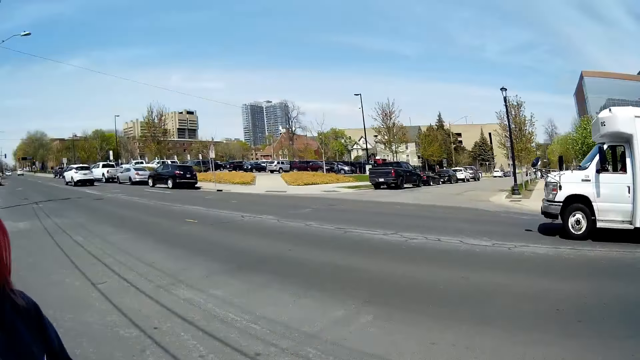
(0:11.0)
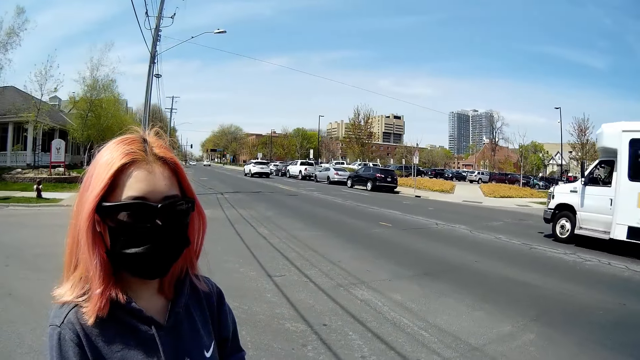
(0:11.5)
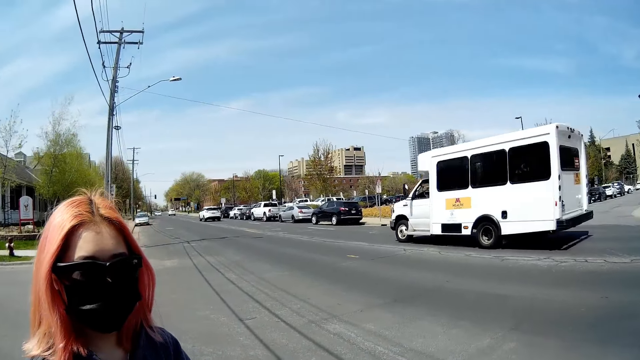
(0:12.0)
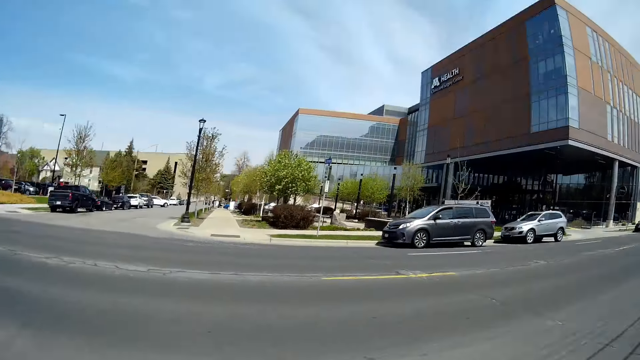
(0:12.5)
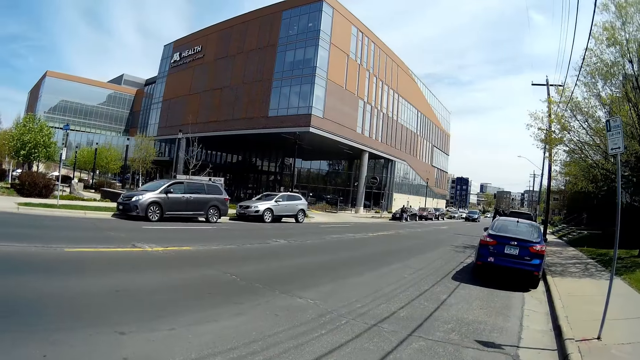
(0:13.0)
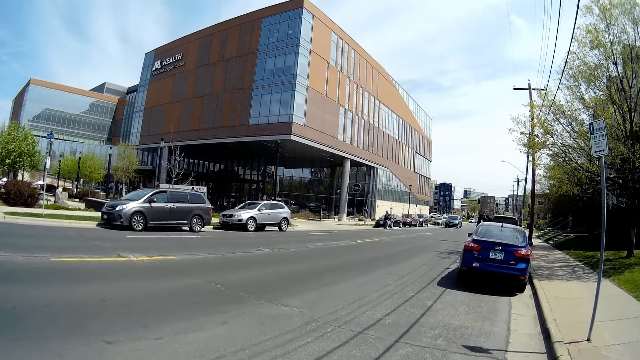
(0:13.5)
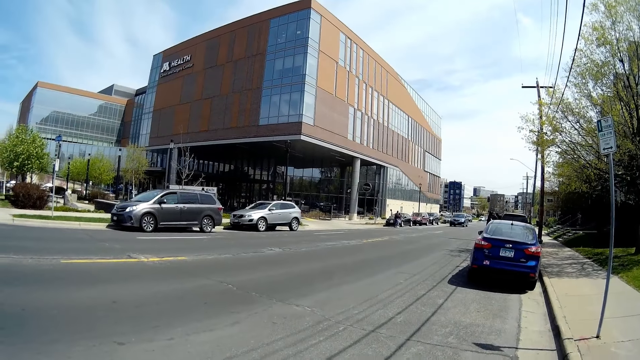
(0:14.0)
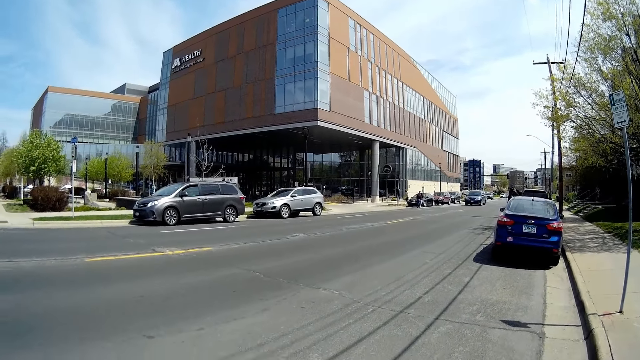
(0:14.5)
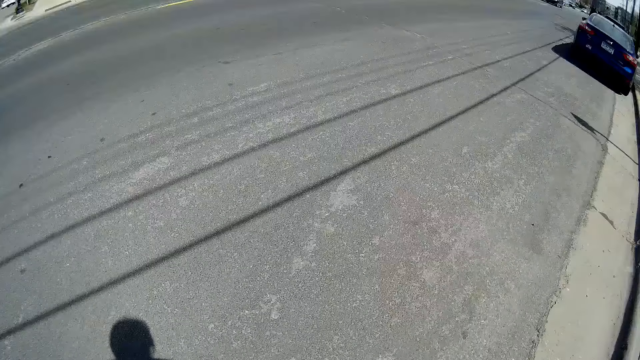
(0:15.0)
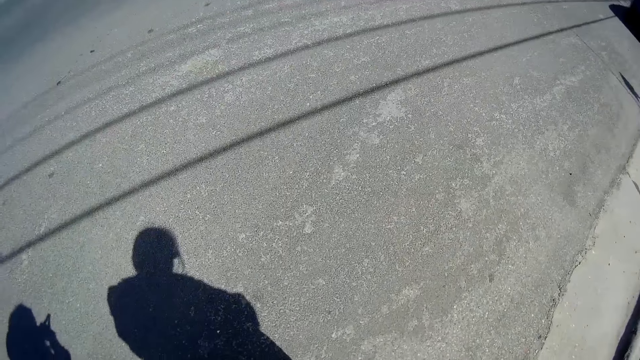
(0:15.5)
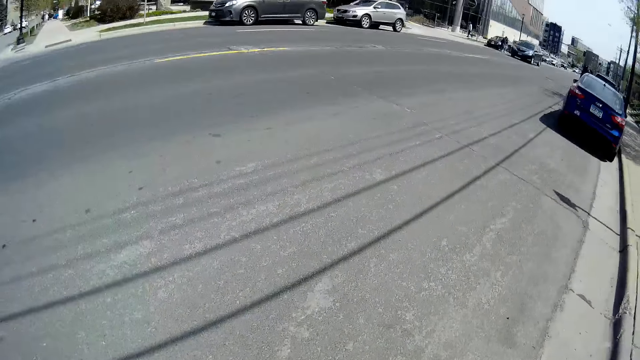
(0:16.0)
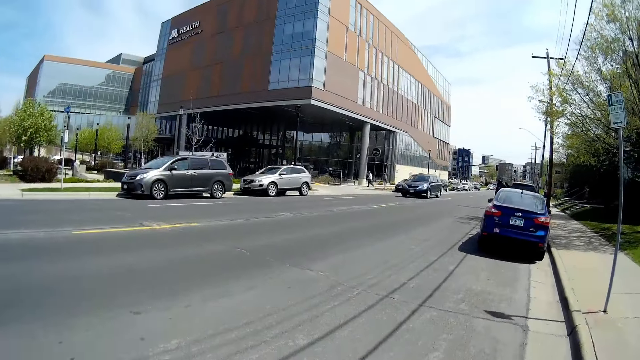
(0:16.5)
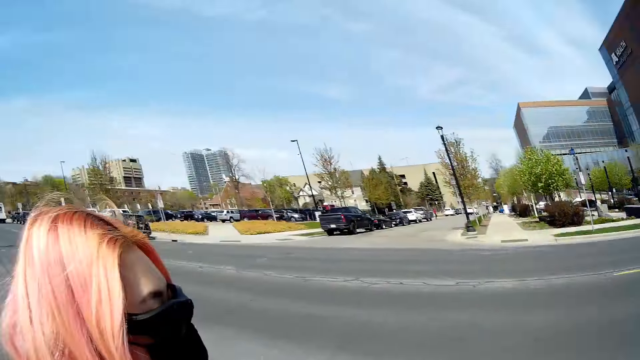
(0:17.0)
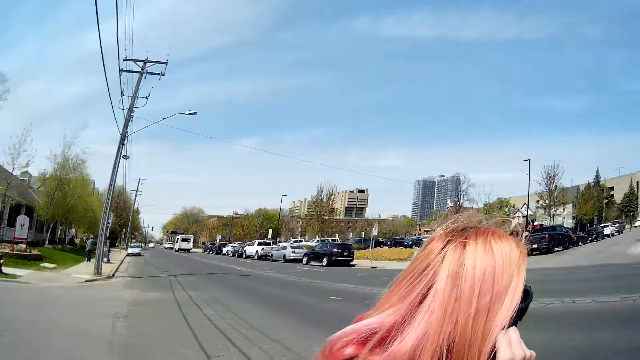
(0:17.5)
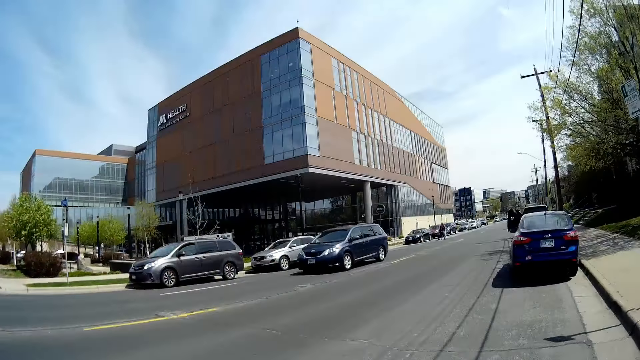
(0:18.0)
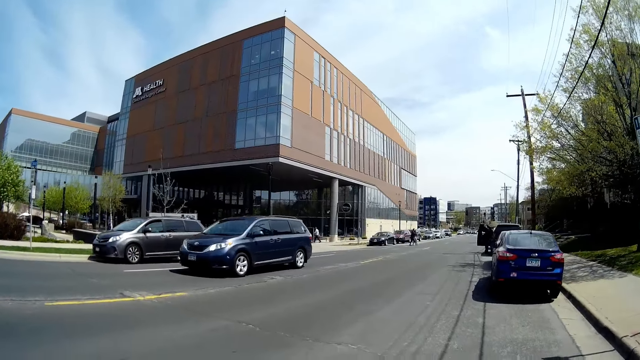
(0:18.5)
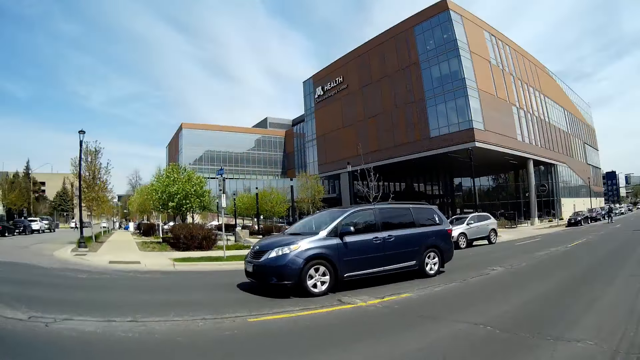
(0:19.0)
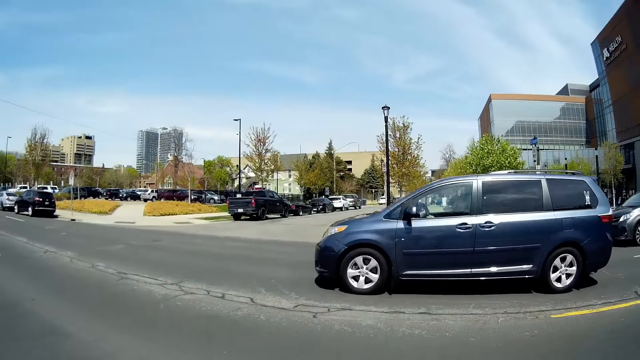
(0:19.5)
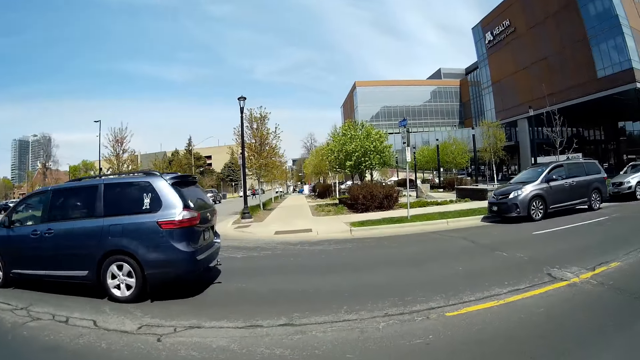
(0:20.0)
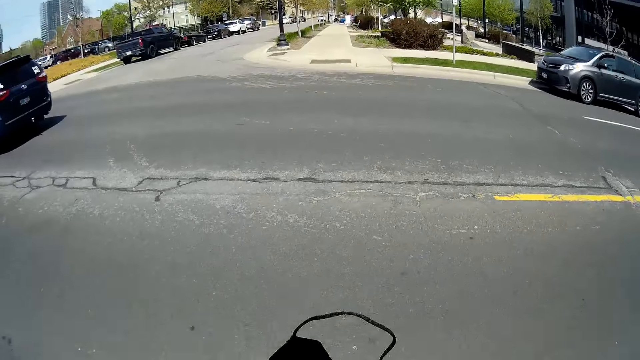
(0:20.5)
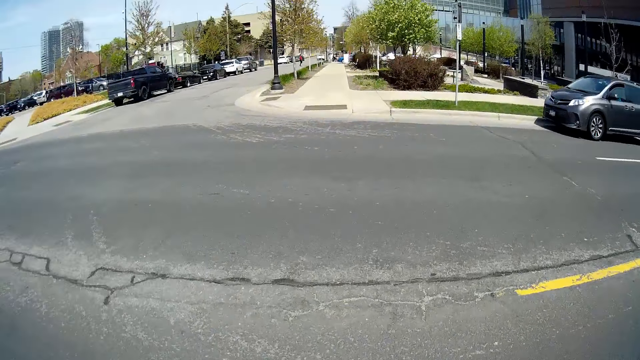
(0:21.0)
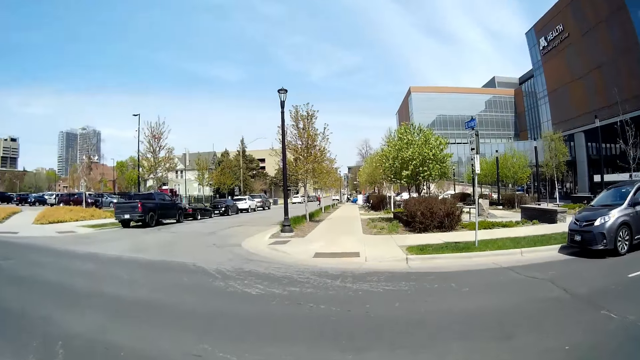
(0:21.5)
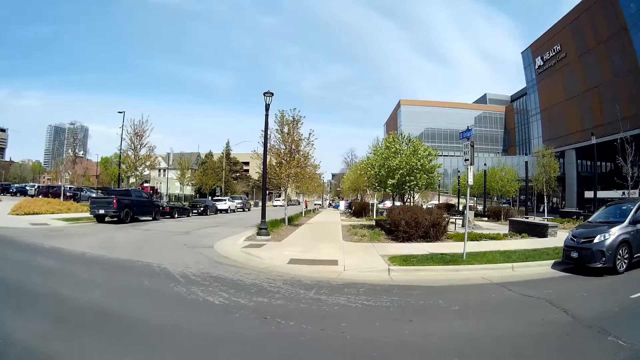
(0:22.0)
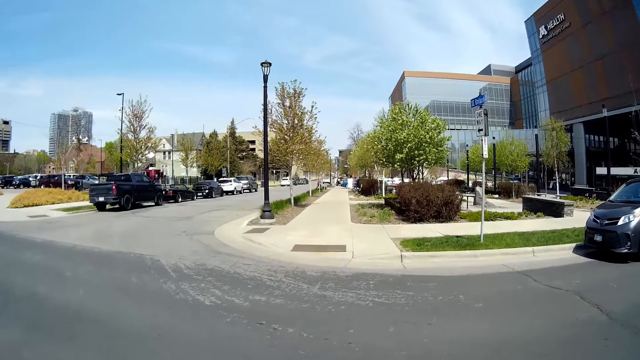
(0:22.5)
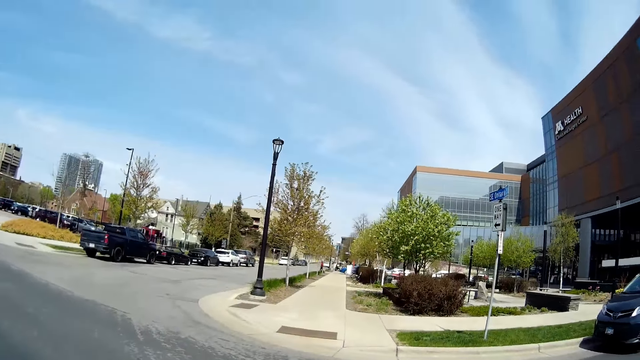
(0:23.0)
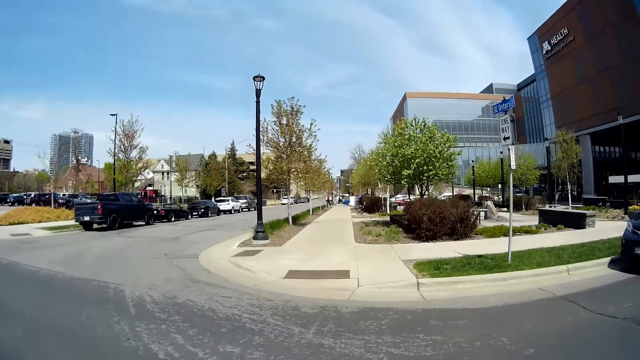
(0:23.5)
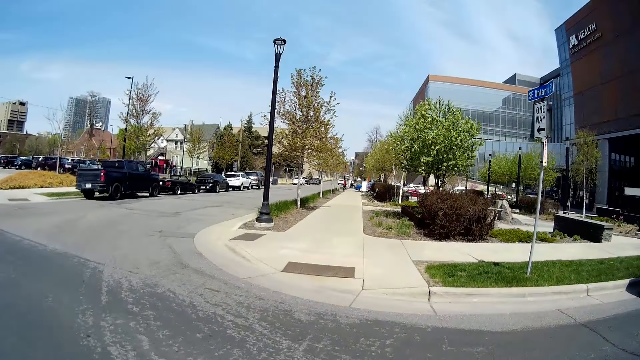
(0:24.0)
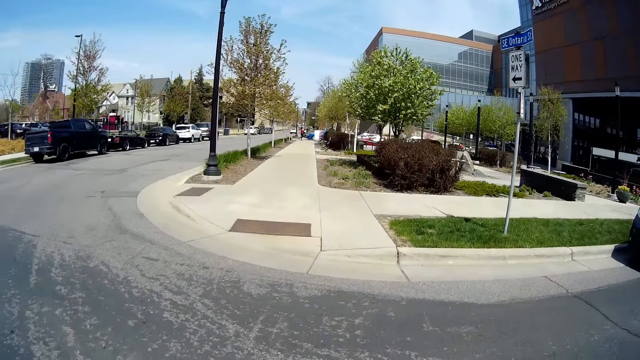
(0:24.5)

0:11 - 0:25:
A white van drives past the camera wearer. A blue car drives past the camera wearer. The camera wearer and a person cross the road.

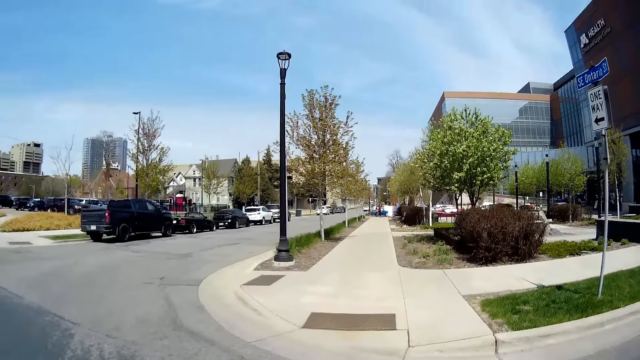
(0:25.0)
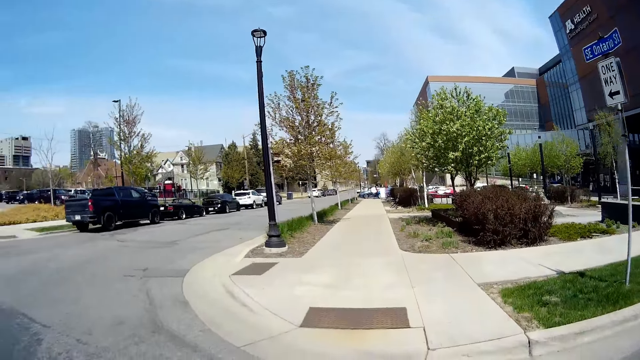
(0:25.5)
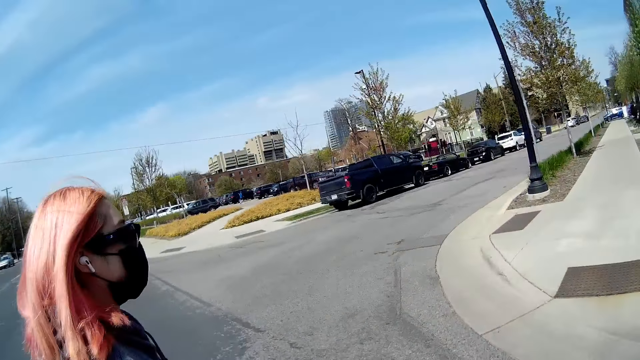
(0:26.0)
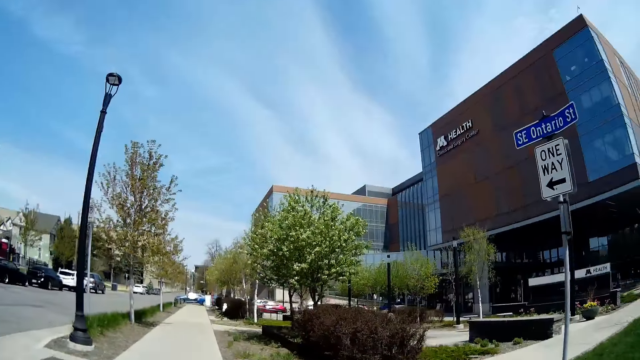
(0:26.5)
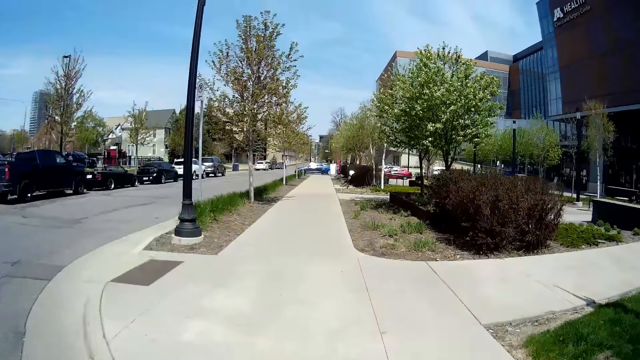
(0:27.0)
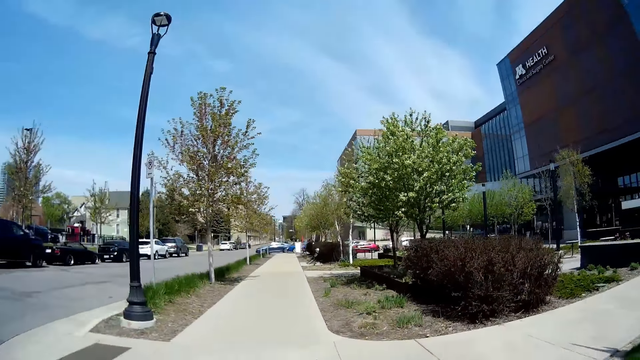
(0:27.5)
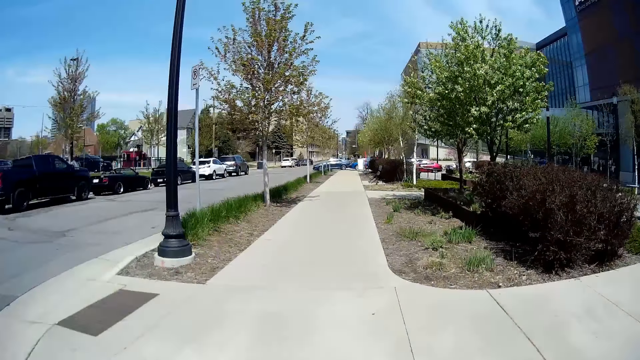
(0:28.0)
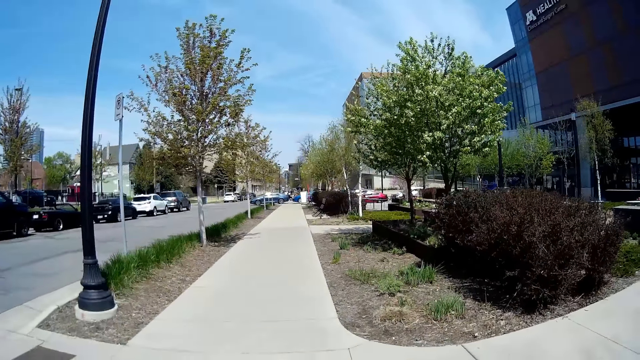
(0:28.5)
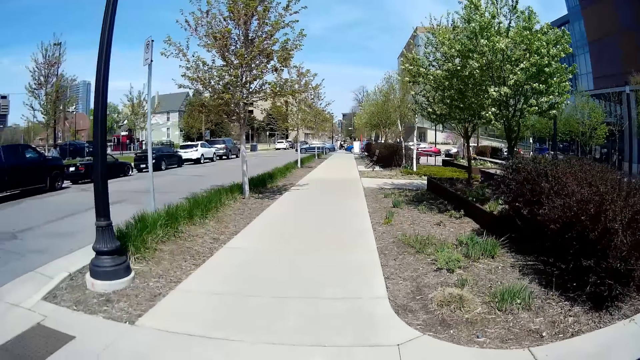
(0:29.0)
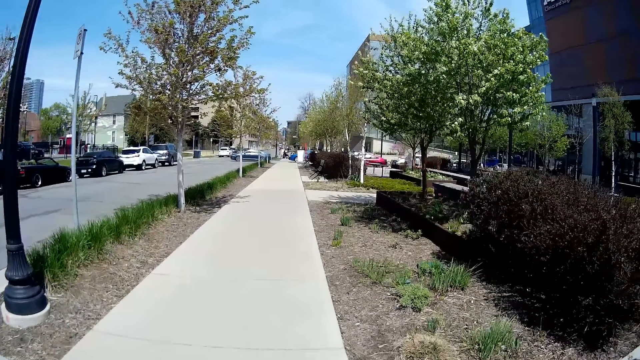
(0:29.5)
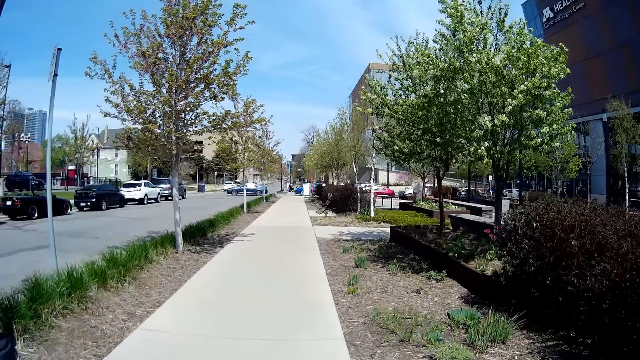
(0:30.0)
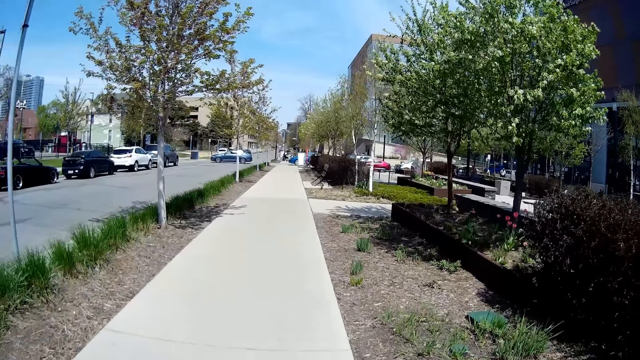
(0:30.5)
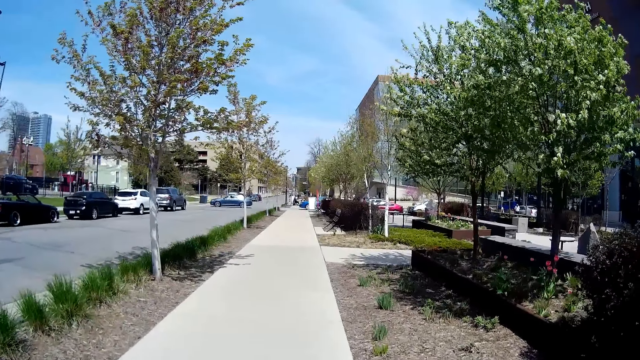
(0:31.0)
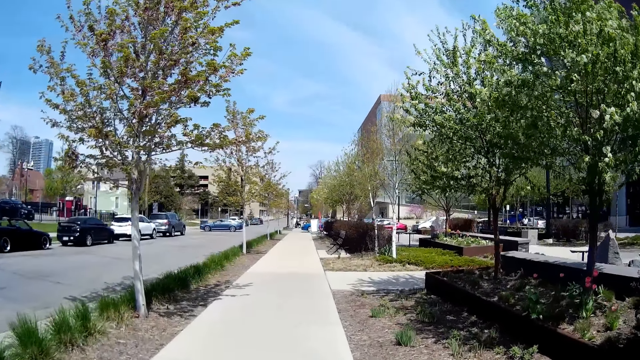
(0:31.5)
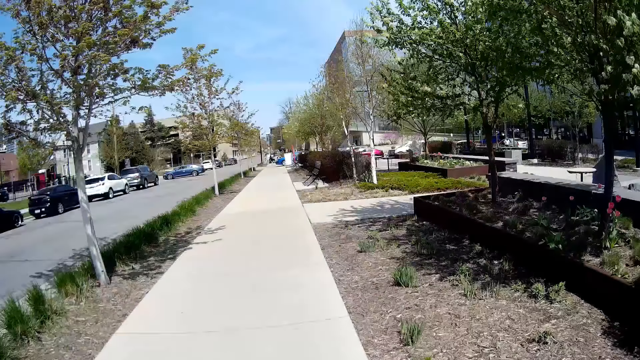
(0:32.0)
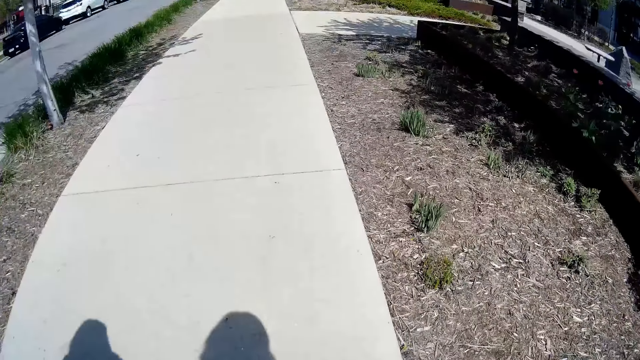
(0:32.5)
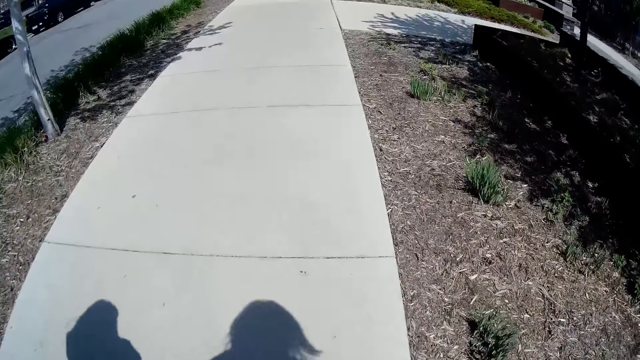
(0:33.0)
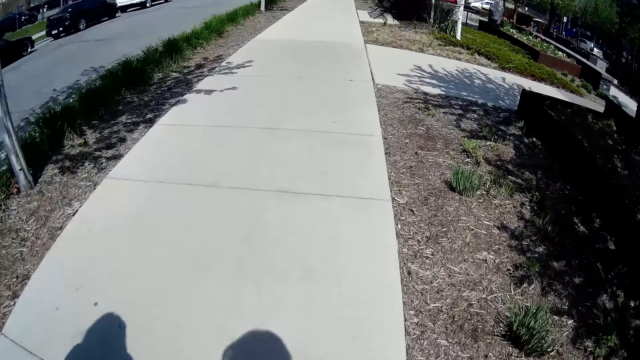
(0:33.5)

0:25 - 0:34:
The camera wearer and a person walk on the sidewalk. The camera wearer crosses a road.
